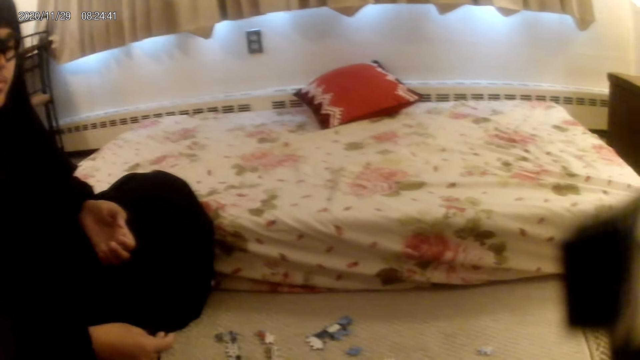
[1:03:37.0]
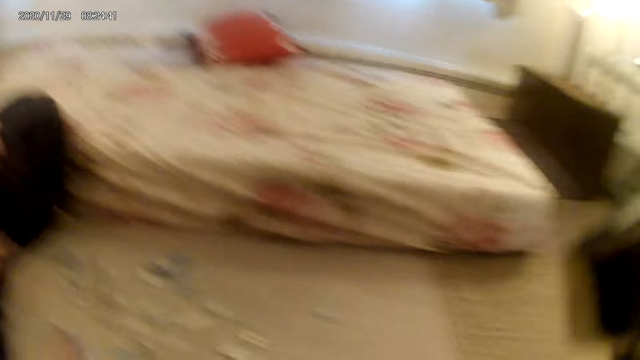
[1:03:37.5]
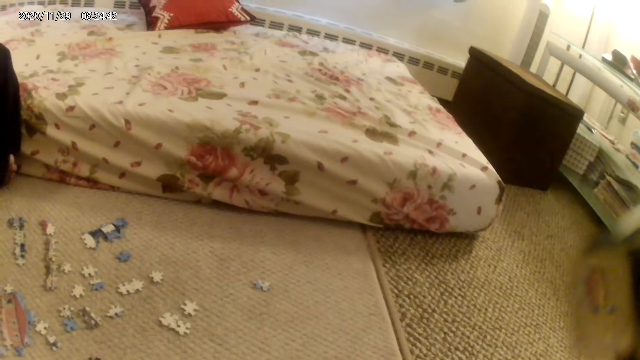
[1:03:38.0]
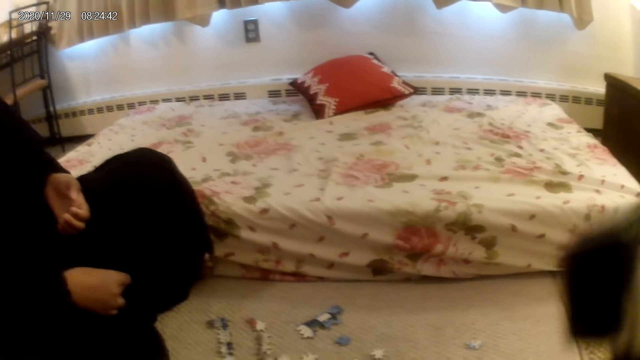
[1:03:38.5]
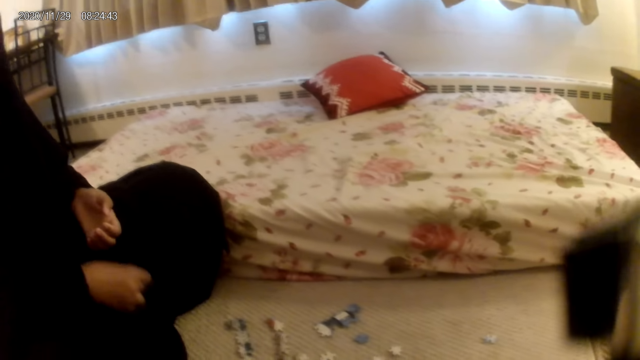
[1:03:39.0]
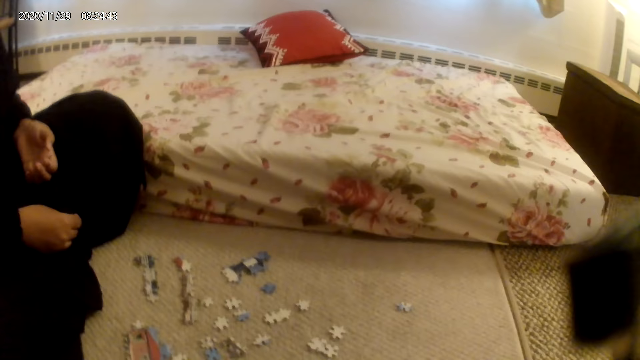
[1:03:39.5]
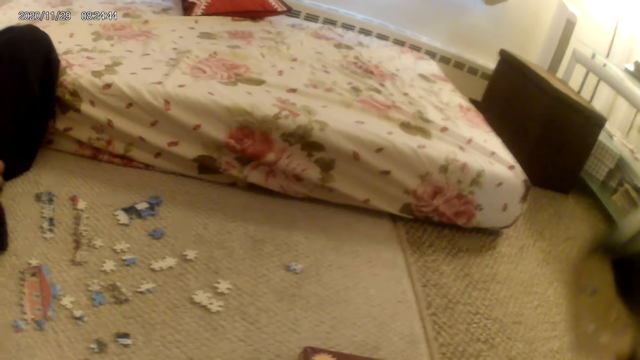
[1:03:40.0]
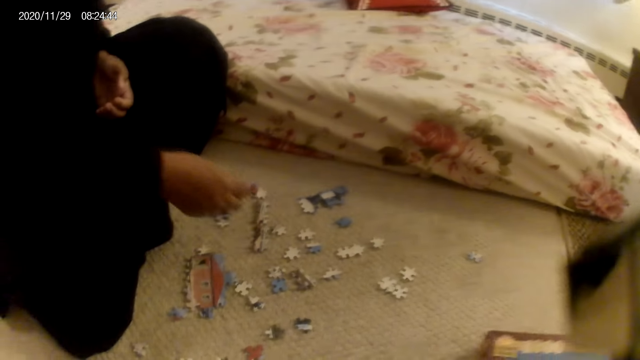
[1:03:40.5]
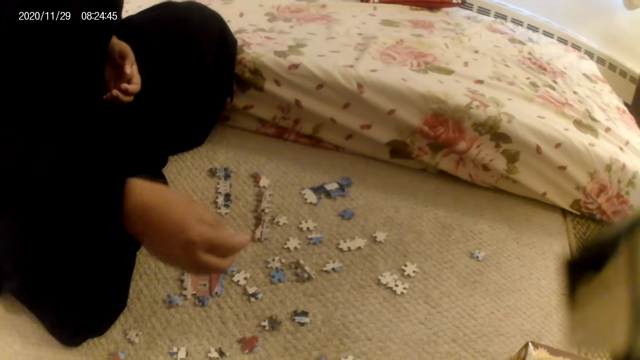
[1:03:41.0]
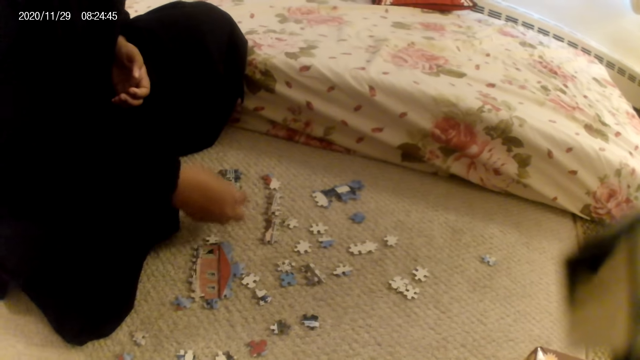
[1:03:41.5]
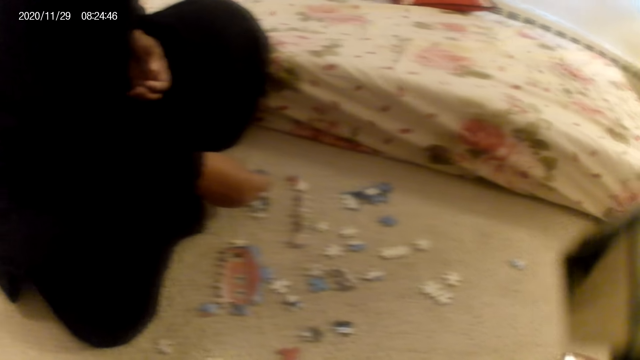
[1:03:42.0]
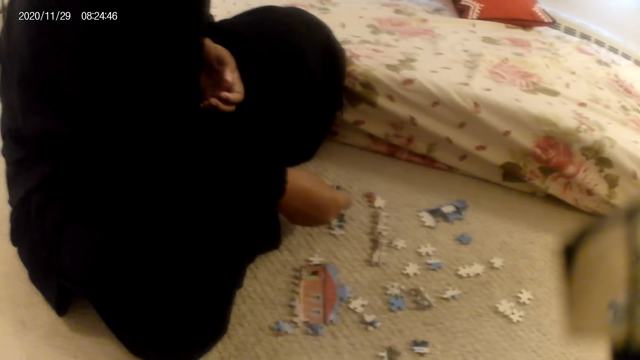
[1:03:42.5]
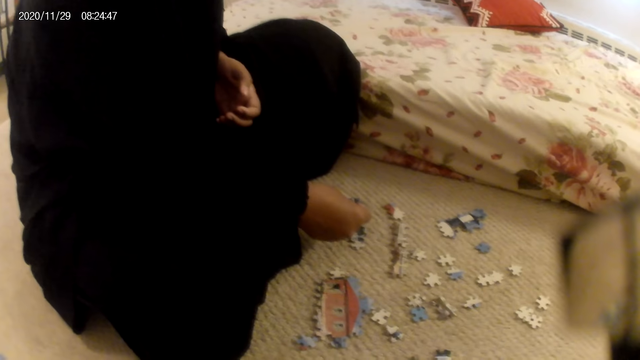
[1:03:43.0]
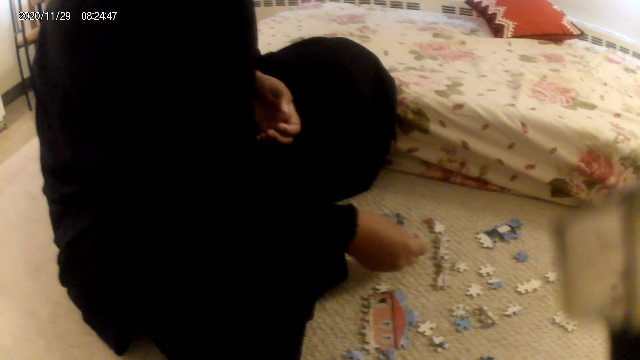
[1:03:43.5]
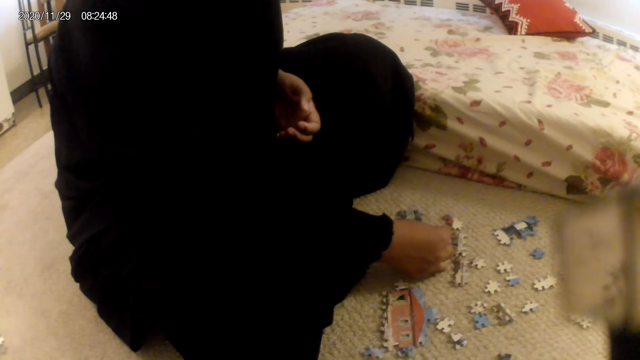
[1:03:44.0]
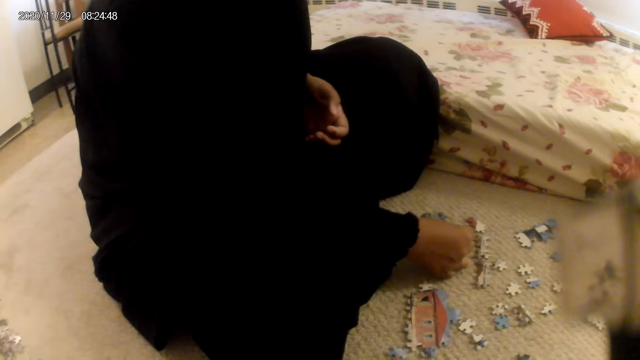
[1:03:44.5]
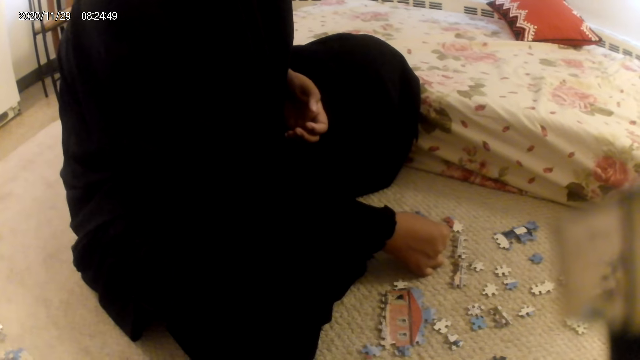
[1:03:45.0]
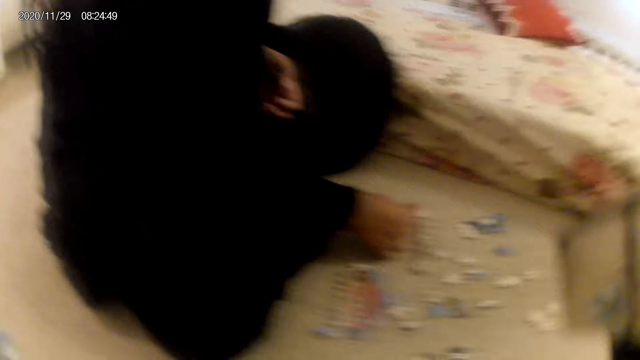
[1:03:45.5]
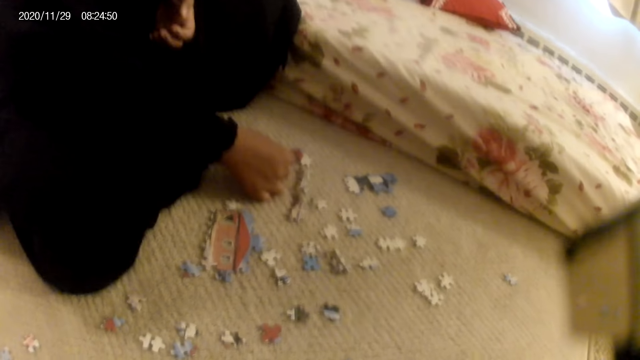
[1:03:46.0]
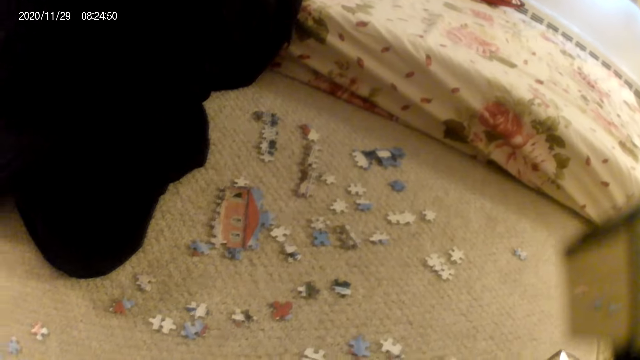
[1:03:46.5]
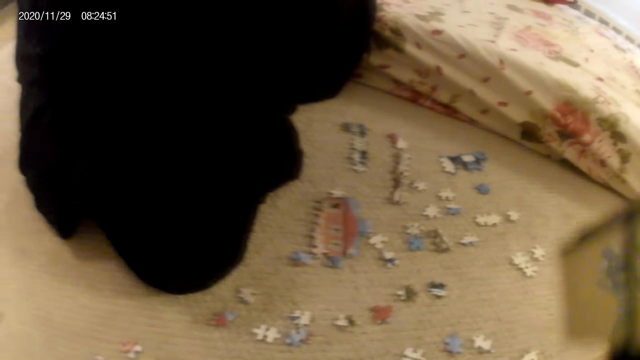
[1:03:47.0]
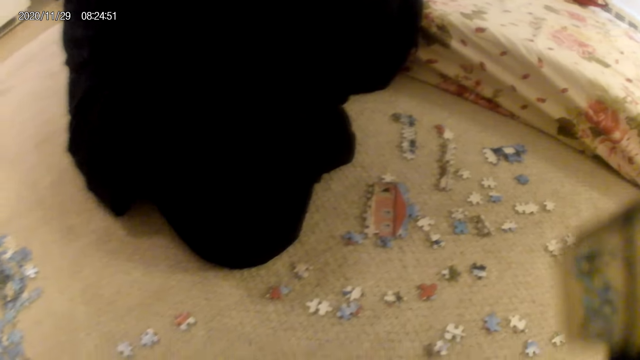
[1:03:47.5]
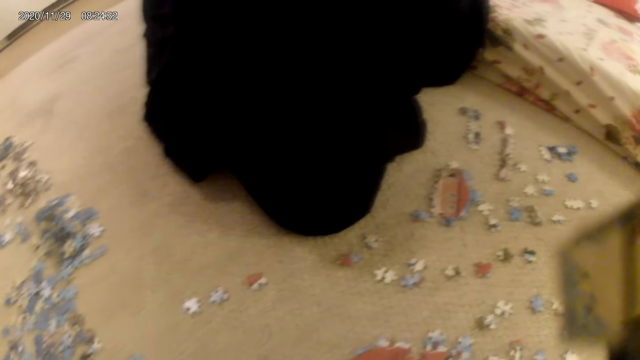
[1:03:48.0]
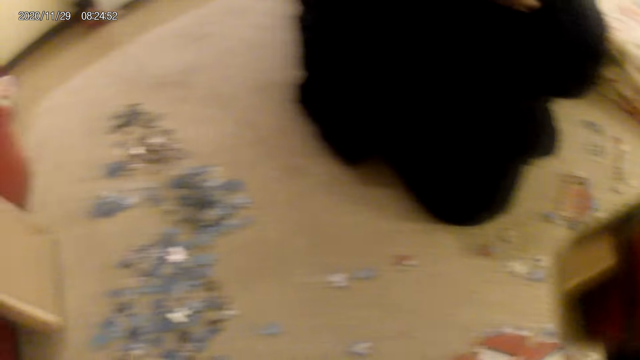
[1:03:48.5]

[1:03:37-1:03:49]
The camera wearer stares at the puzzle pieces on the floor. A lady stares at the puzzle piece, fits the puzzle piece in the puzzle structure, and lifts the puzzle piece.

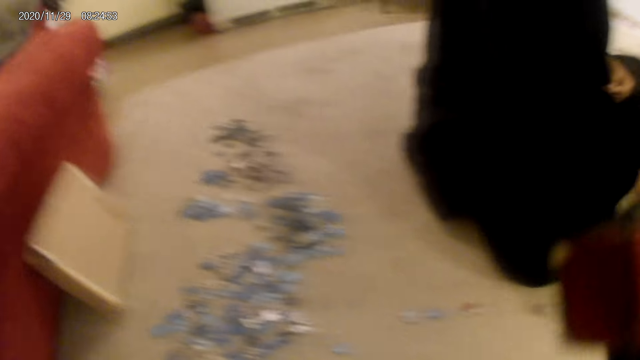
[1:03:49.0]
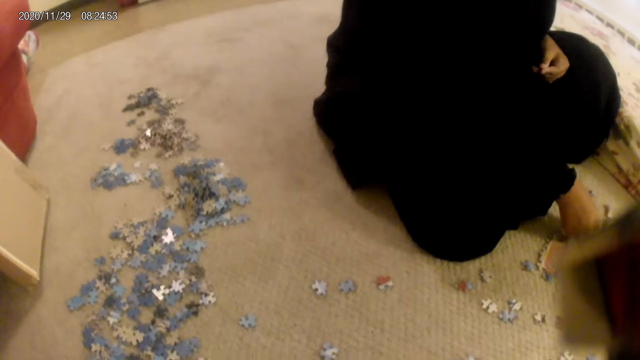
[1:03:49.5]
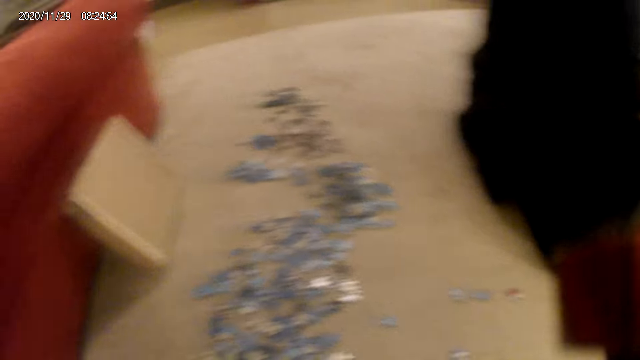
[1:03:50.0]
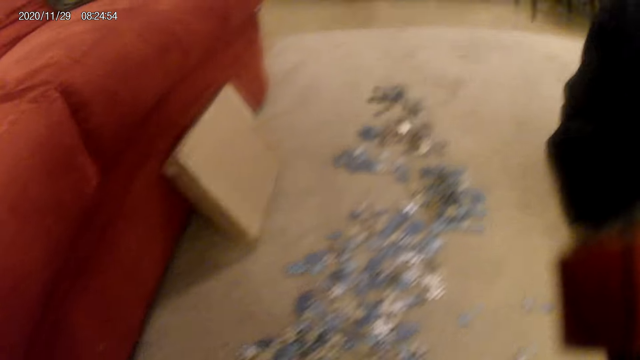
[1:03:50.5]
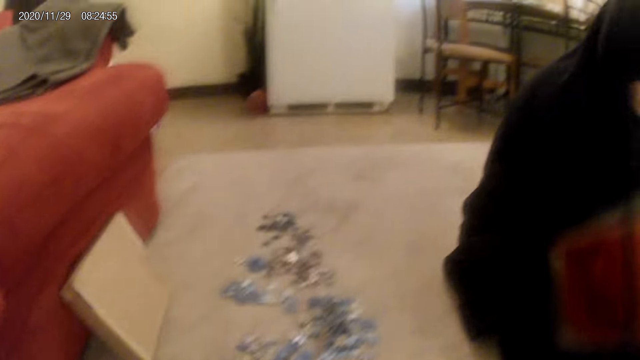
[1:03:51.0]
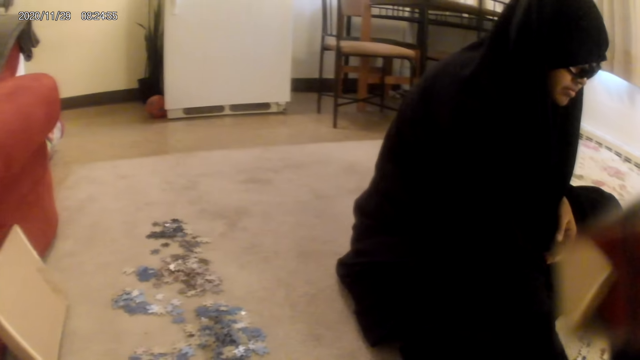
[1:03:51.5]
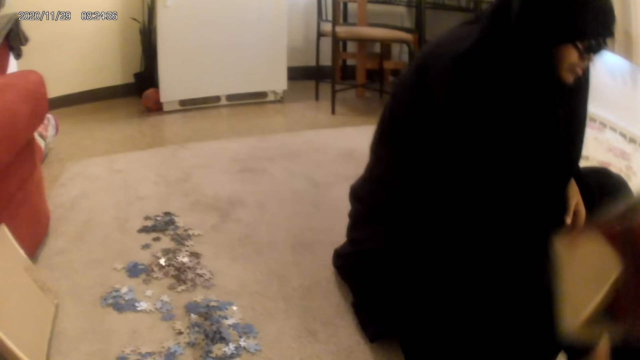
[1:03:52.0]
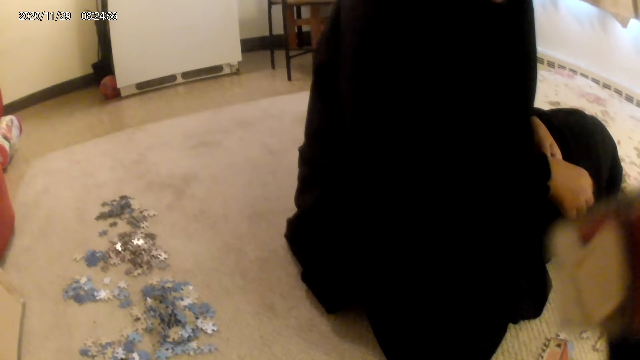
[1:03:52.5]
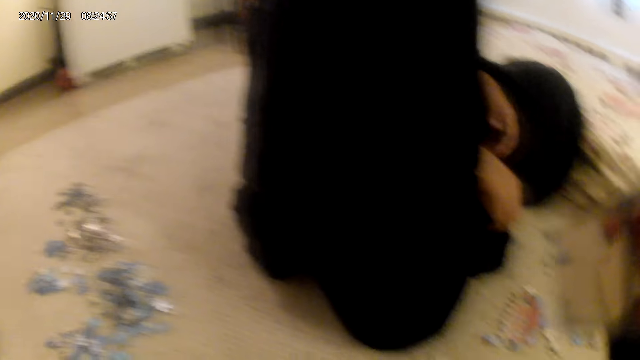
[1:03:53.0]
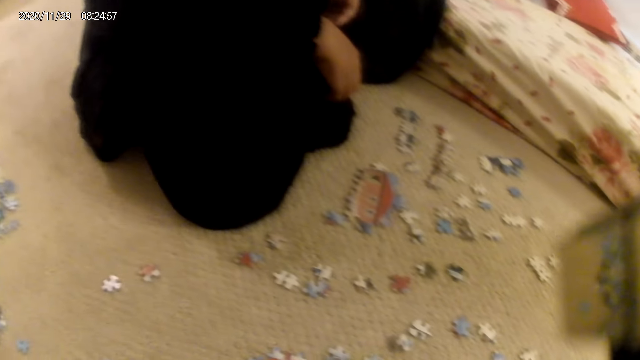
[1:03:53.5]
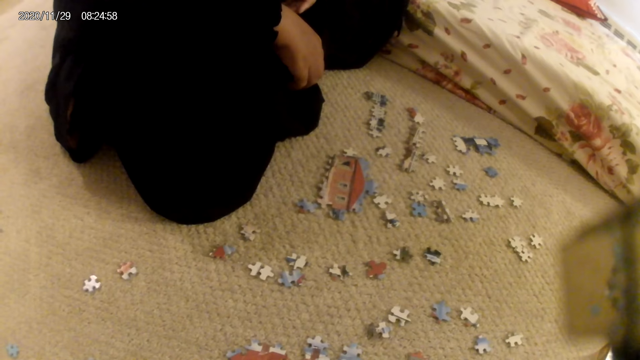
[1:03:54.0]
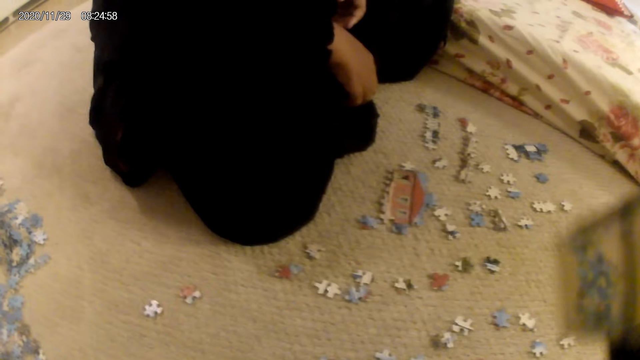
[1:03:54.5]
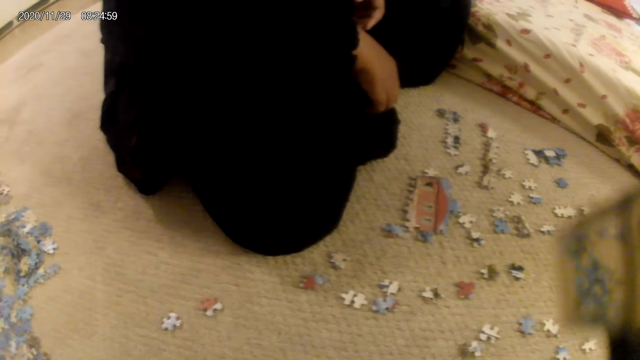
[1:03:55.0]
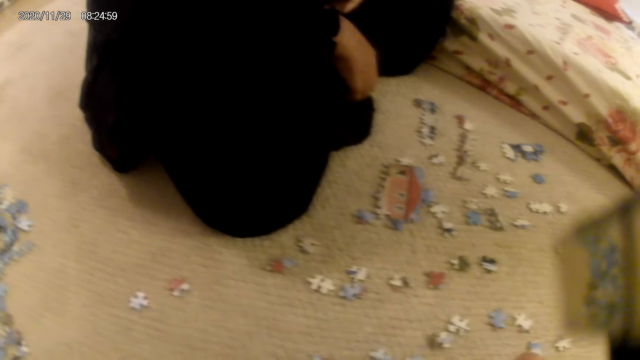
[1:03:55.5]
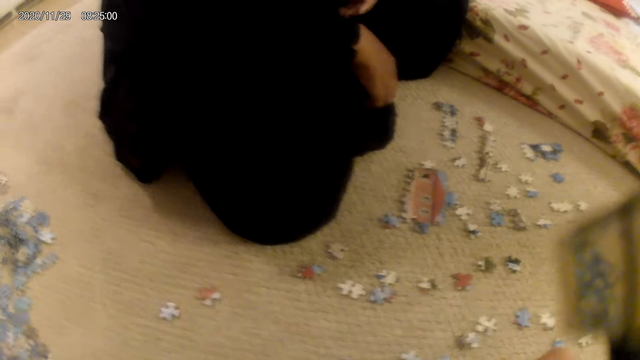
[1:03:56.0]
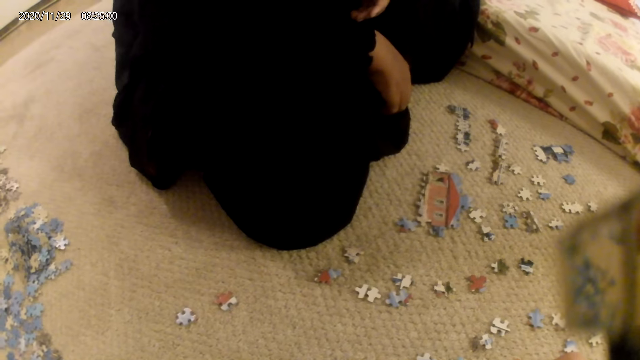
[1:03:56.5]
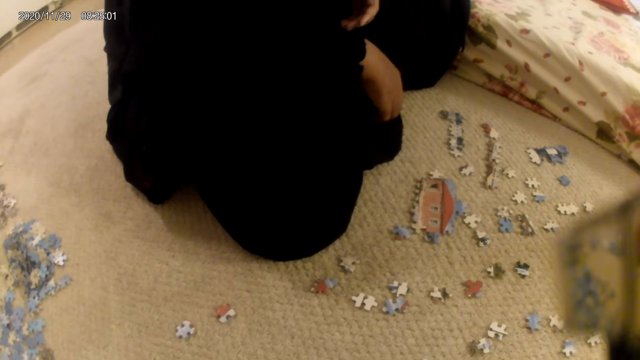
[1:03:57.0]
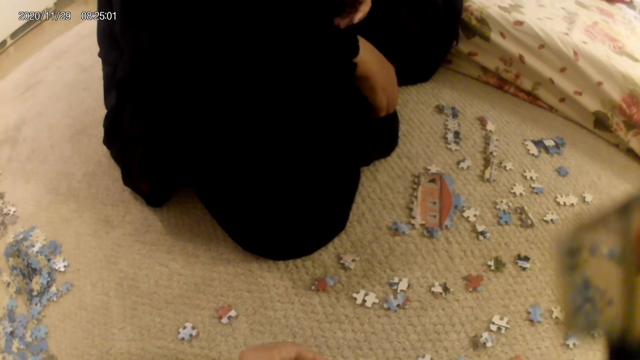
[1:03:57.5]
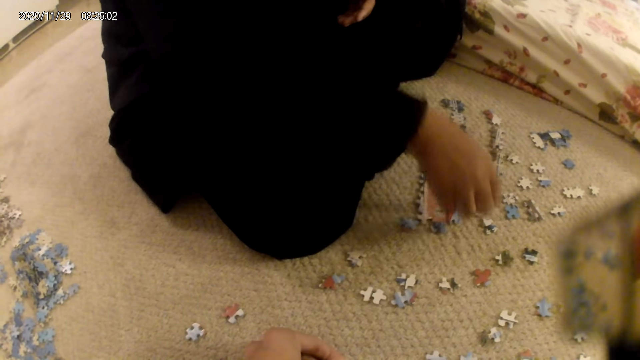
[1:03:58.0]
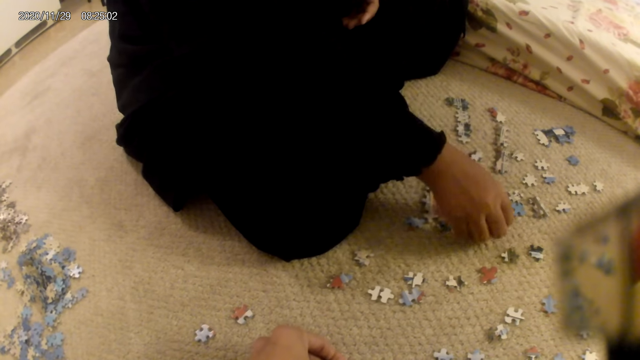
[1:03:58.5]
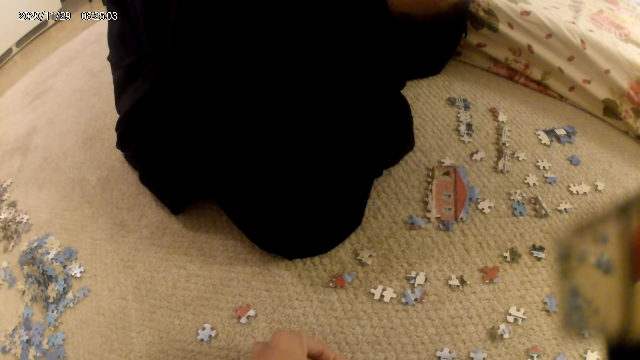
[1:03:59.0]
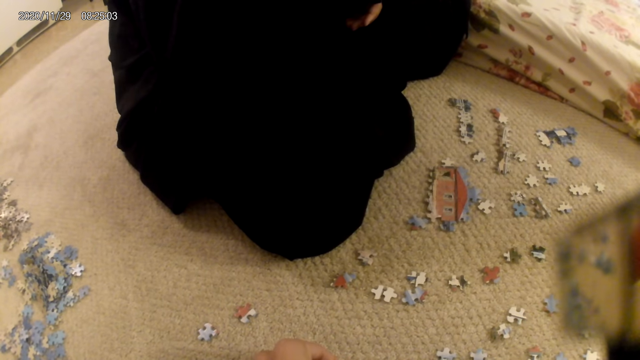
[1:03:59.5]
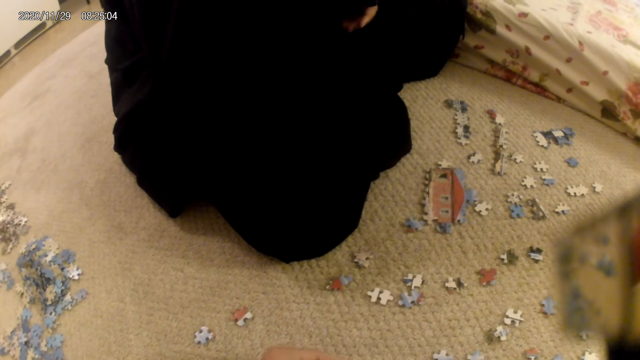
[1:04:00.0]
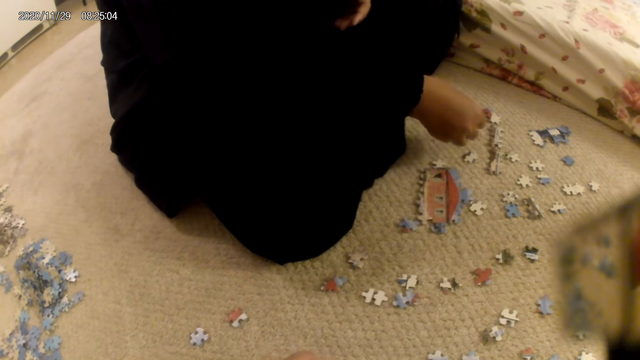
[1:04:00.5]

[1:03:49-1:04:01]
A lady places the puzzle piece on the floor, stares at the puzzle pieces on the floor, and picks up a puzzle piece.
